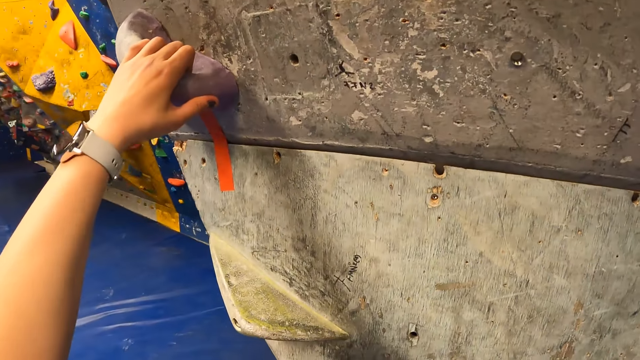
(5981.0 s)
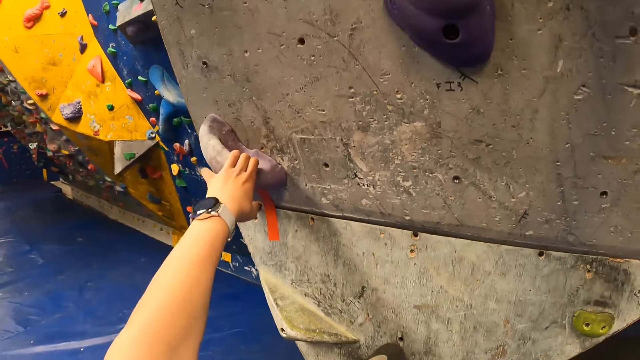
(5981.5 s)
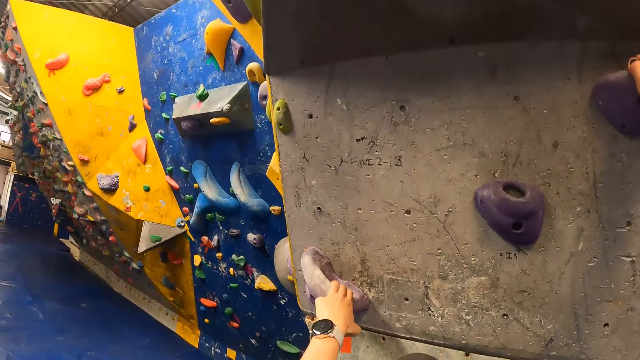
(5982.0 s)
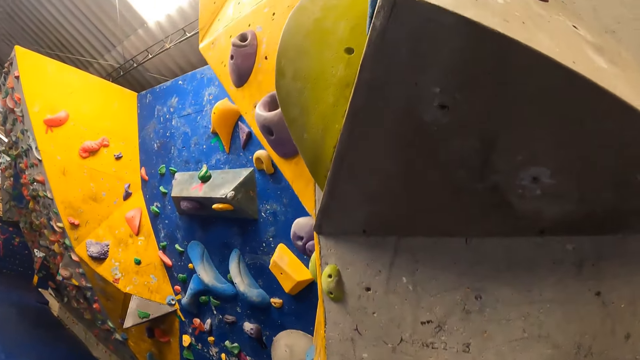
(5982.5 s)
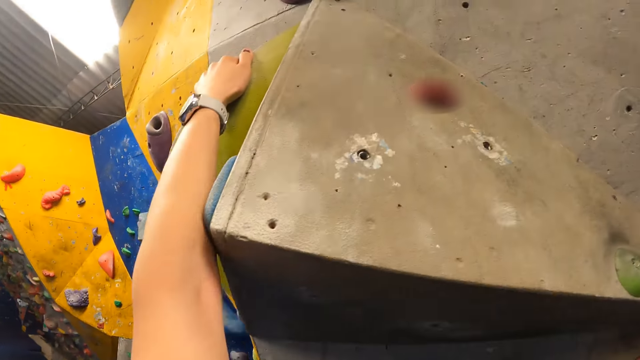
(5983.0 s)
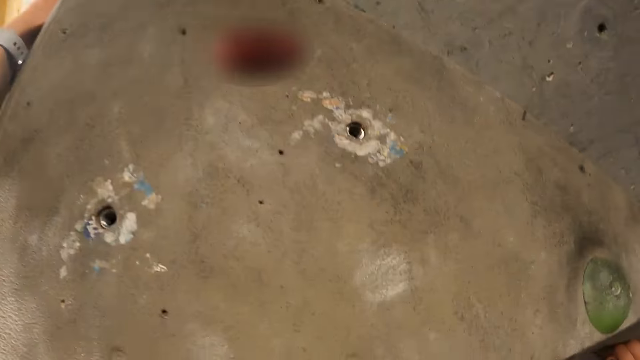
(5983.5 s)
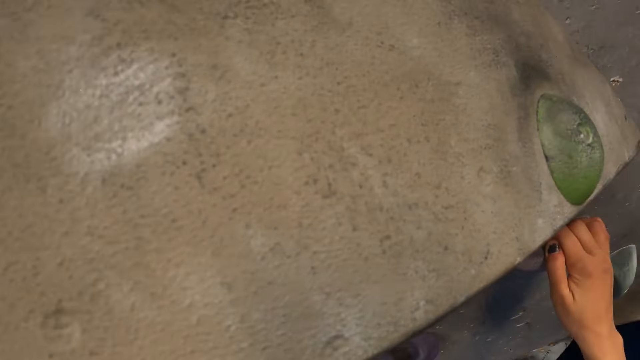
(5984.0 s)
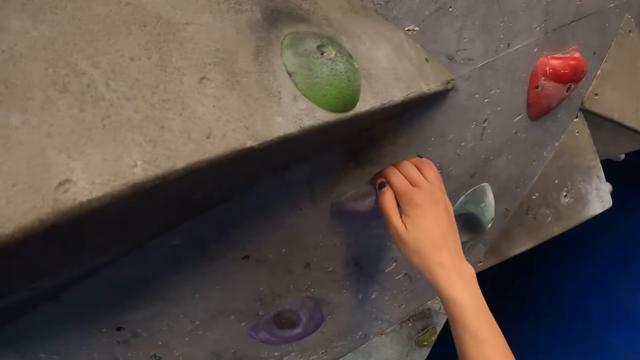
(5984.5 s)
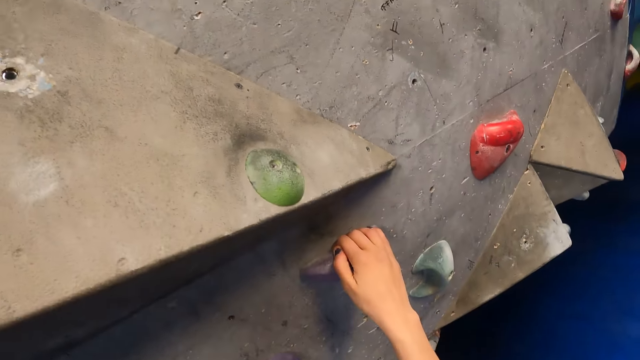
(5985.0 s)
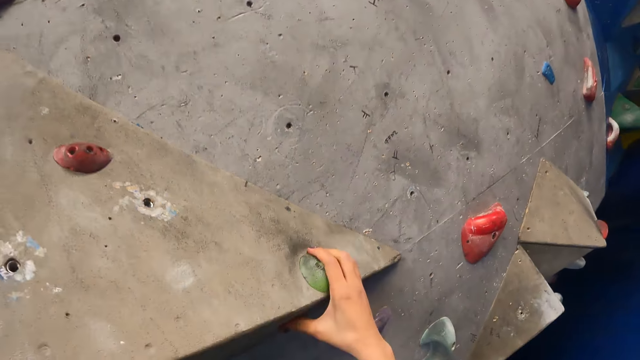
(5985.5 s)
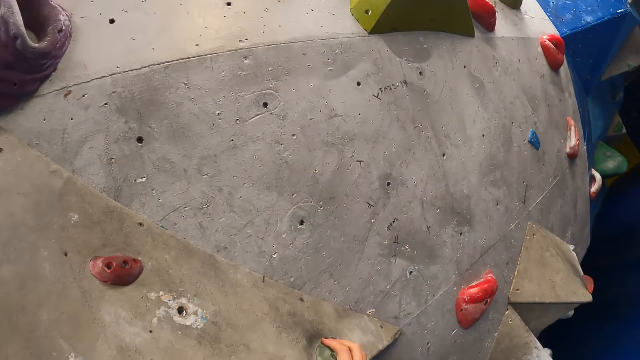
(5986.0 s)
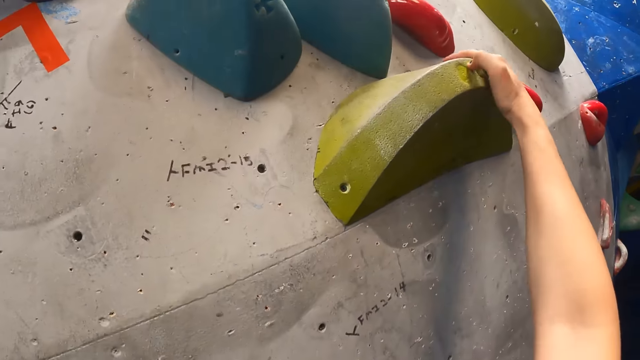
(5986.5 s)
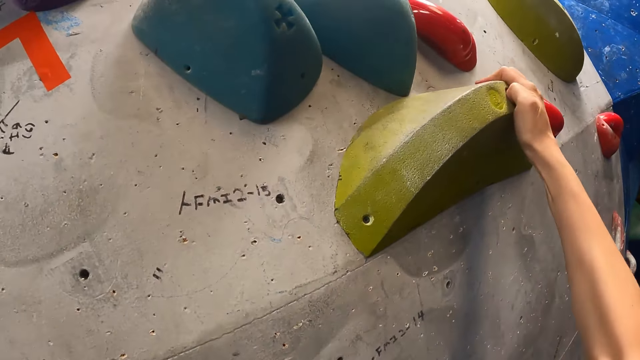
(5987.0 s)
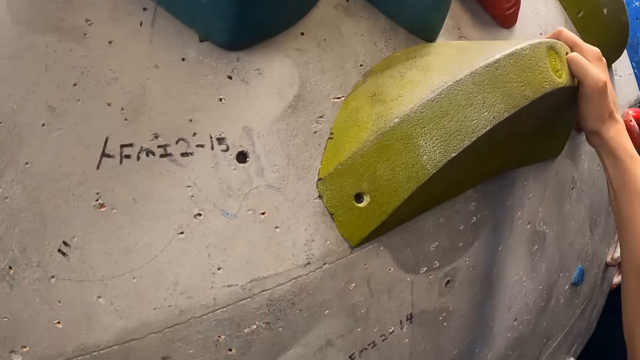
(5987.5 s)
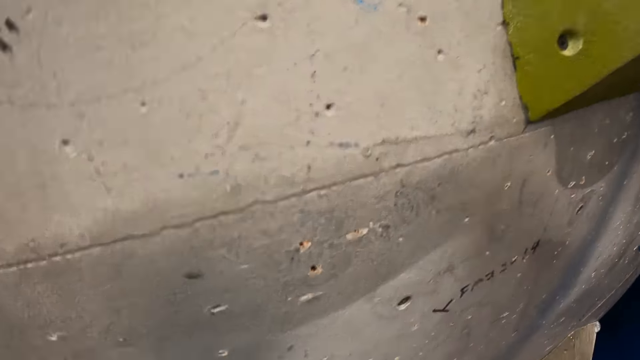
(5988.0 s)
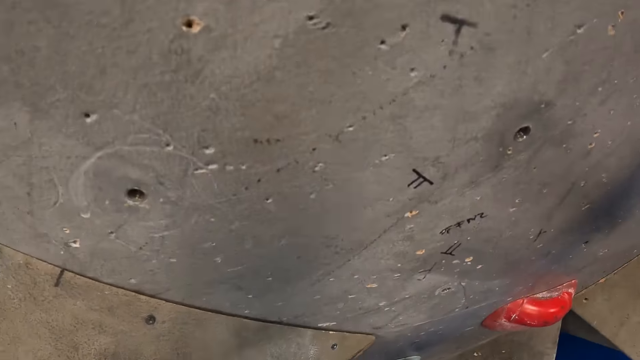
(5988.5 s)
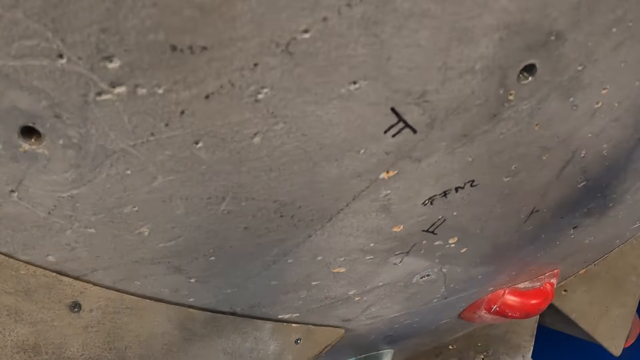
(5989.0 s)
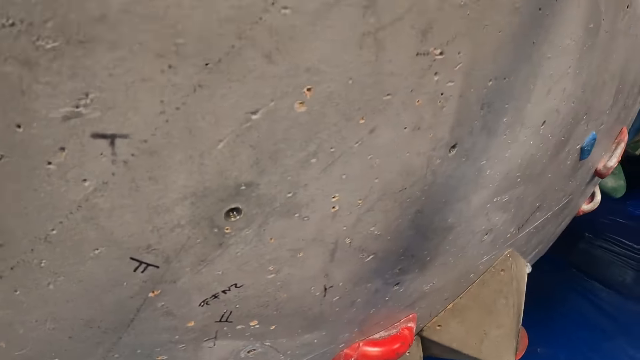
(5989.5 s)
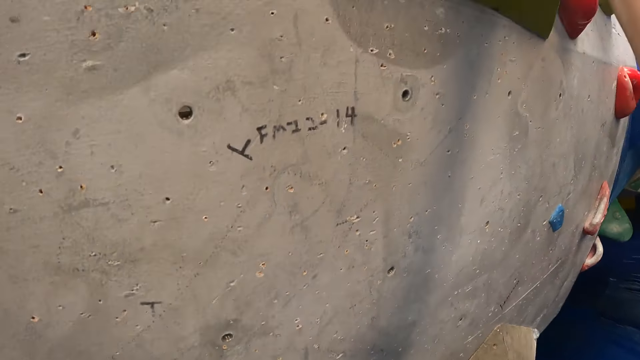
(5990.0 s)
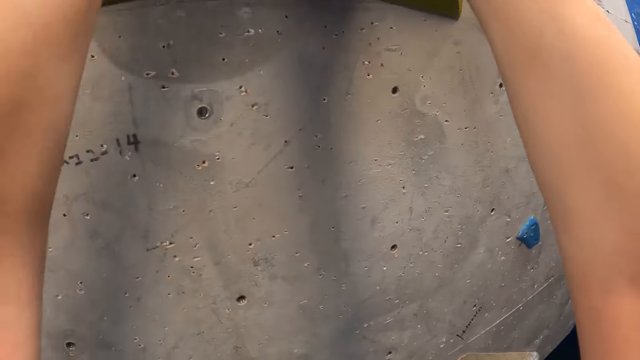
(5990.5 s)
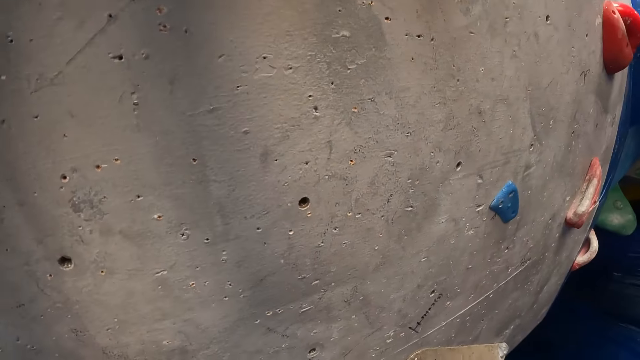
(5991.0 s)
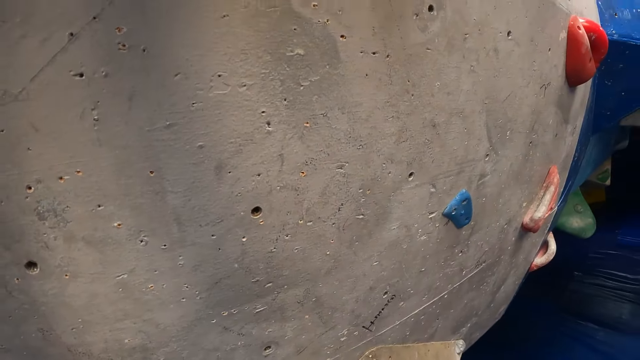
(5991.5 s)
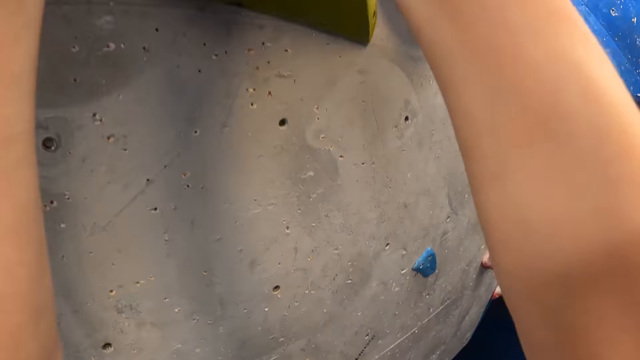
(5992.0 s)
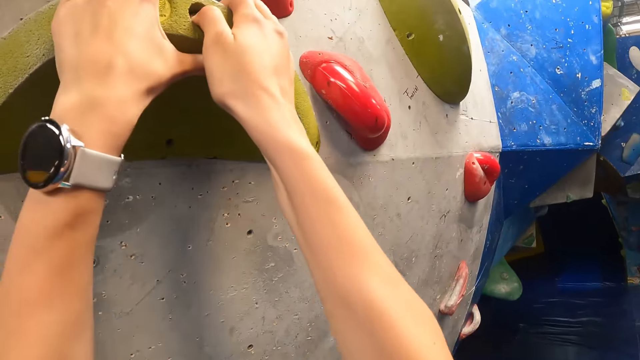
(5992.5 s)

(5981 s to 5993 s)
The camera wearer is climbing on a wall.

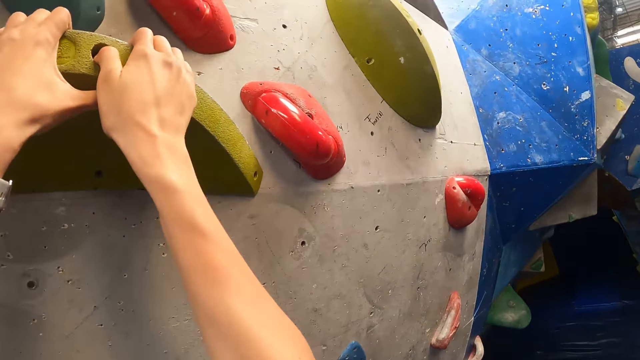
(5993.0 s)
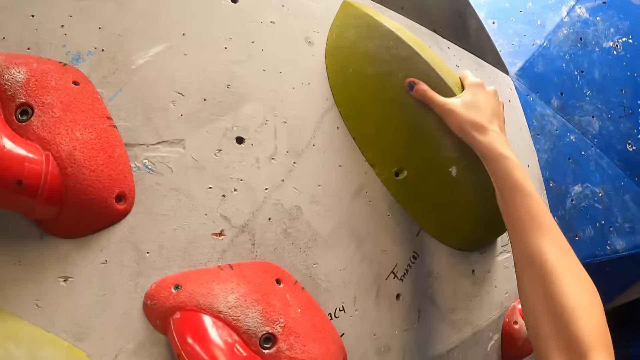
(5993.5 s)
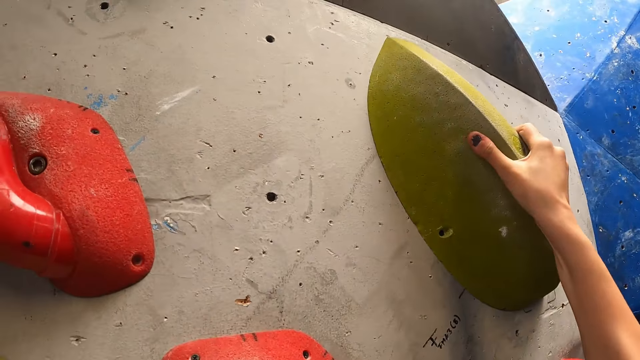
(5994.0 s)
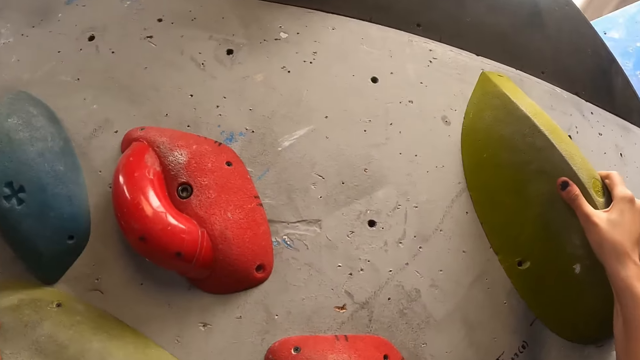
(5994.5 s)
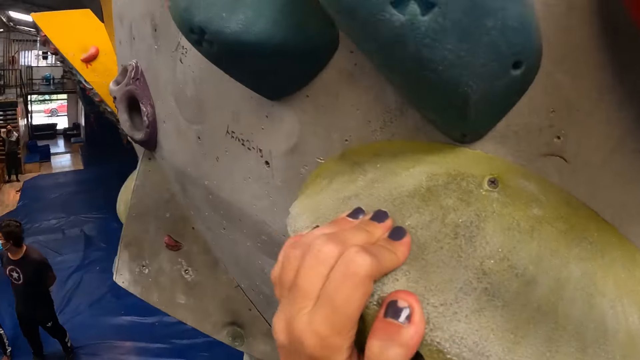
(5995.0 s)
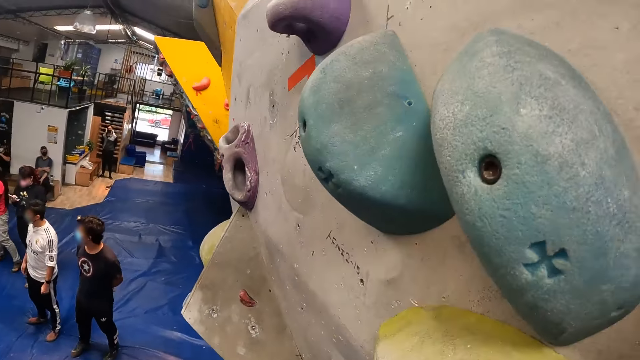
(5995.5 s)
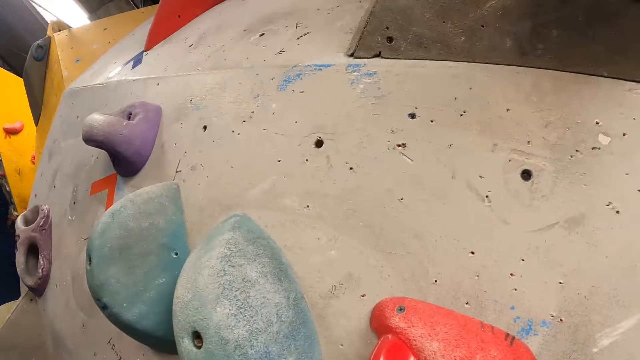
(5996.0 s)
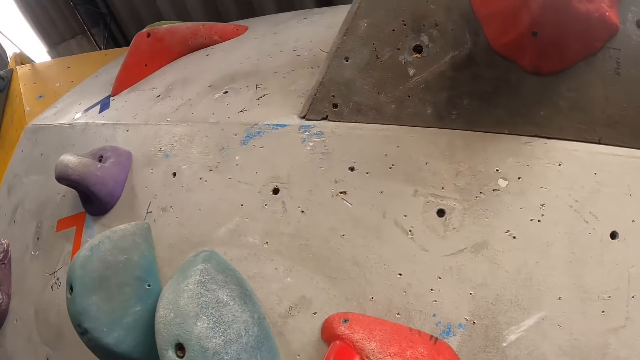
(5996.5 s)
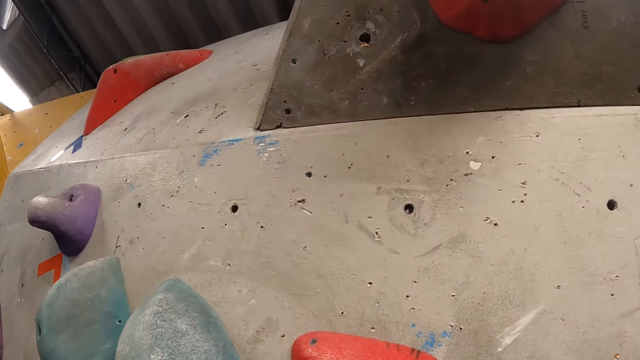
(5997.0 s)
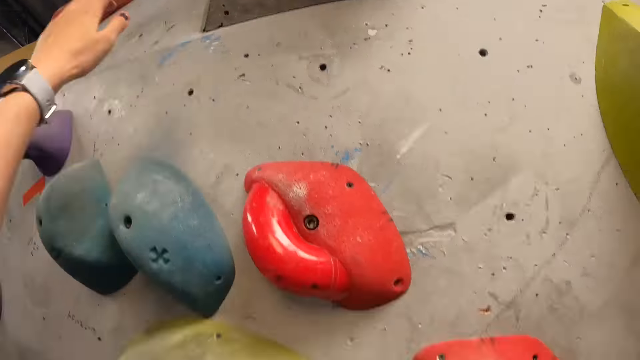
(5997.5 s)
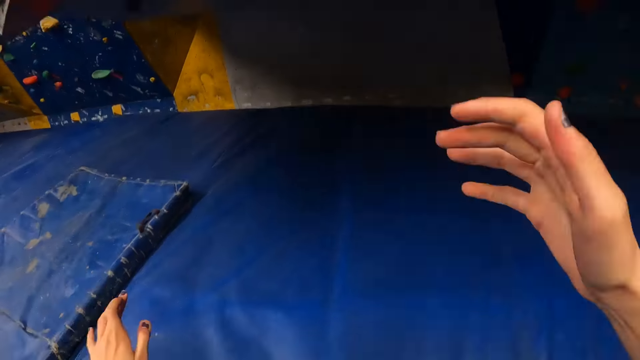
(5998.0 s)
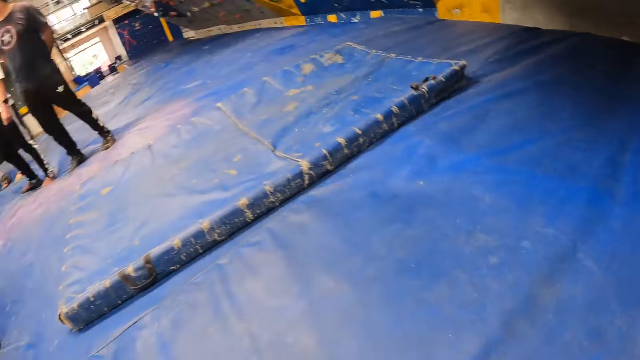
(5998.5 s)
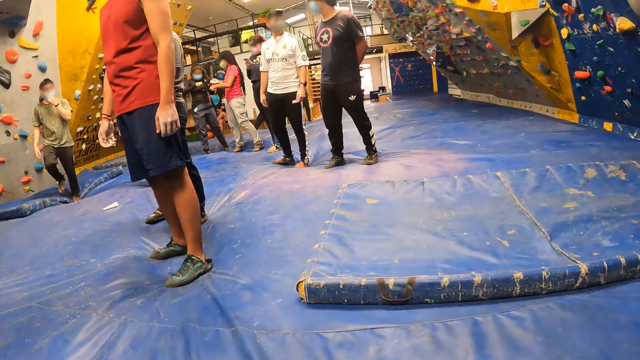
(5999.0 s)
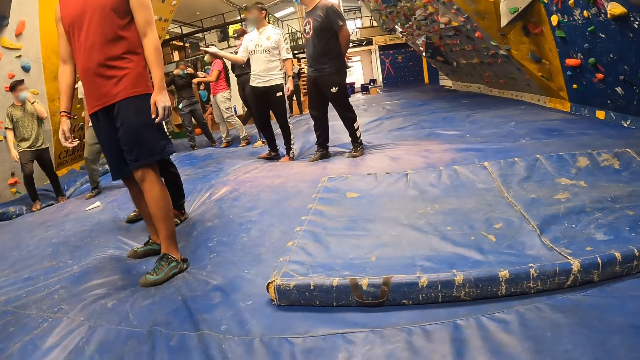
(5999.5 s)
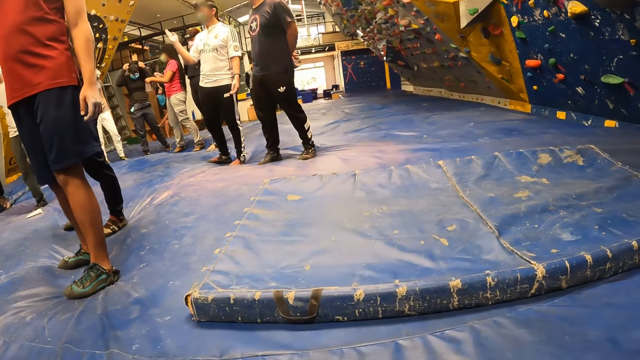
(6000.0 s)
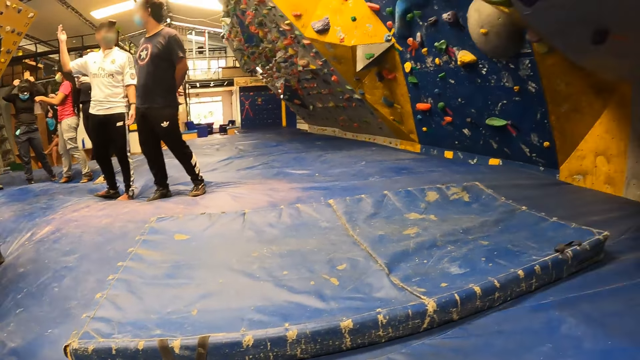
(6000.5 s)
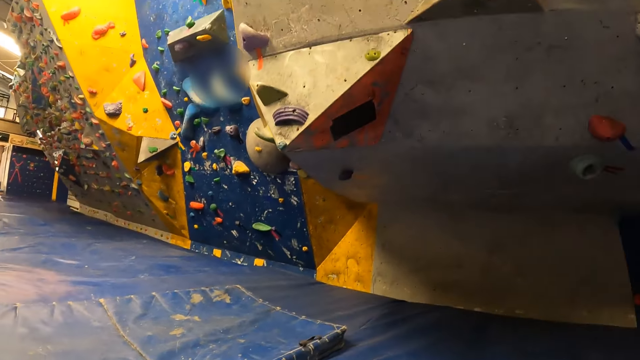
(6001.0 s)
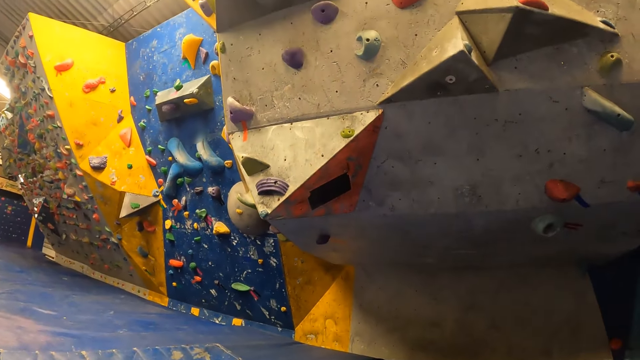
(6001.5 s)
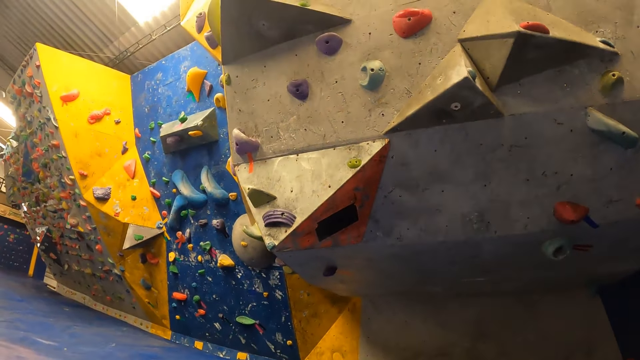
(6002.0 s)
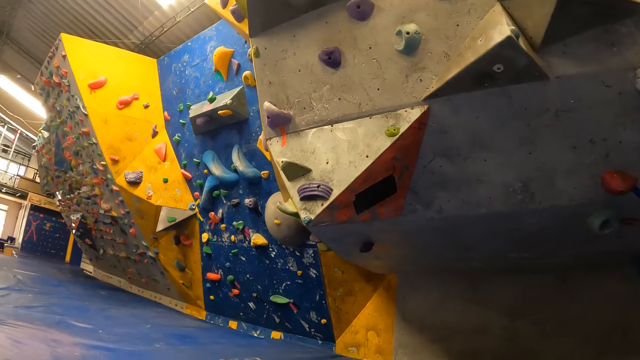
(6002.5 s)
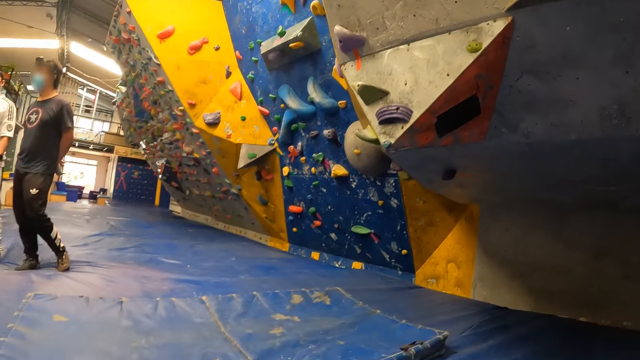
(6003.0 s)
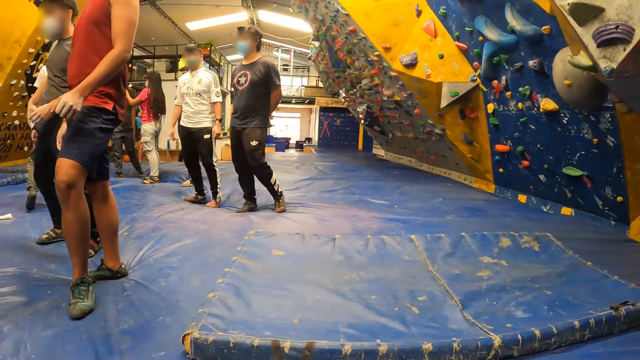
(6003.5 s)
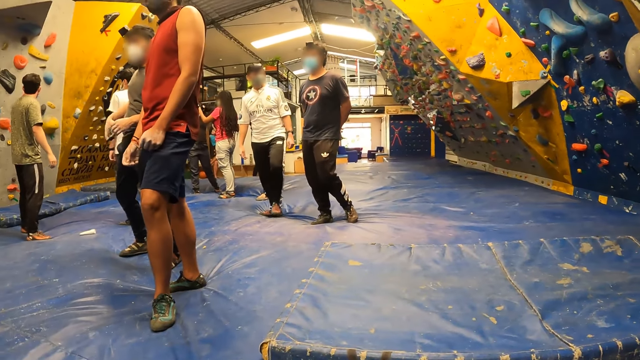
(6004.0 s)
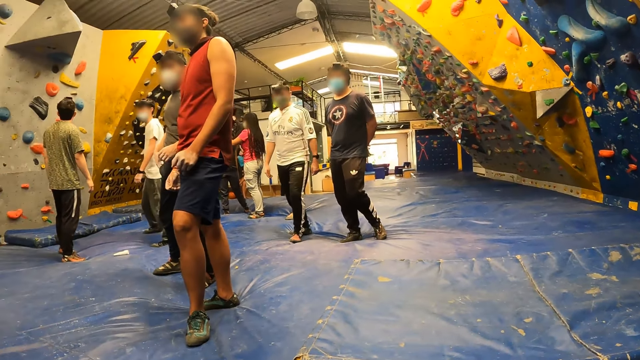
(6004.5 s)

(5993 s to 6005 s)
The camera wearer jumps down from the rock wall.
